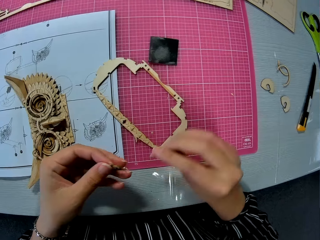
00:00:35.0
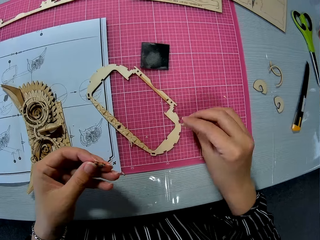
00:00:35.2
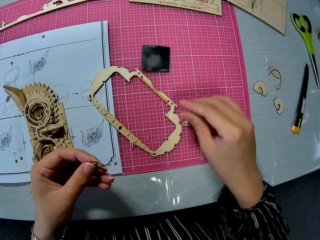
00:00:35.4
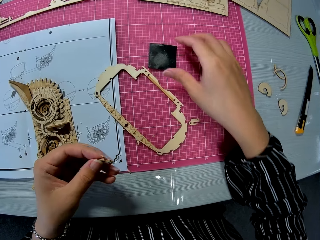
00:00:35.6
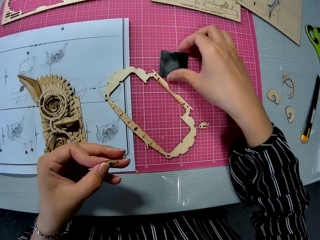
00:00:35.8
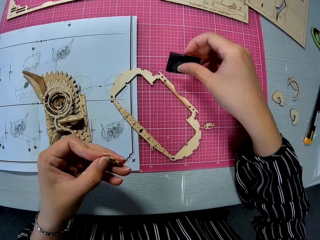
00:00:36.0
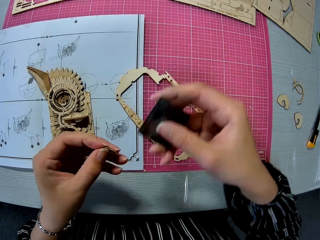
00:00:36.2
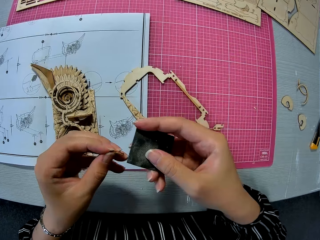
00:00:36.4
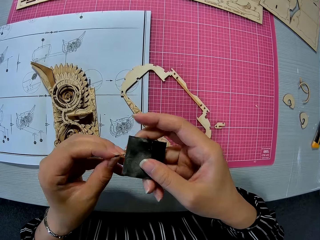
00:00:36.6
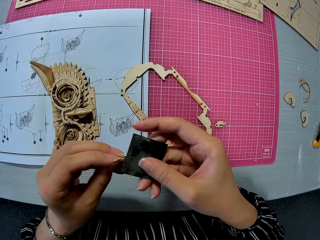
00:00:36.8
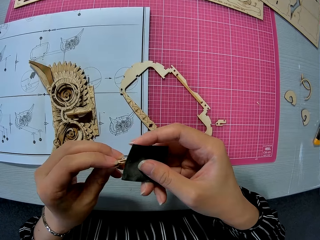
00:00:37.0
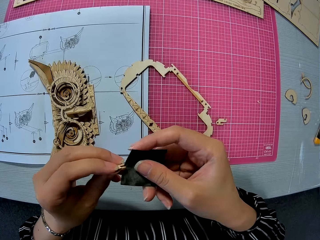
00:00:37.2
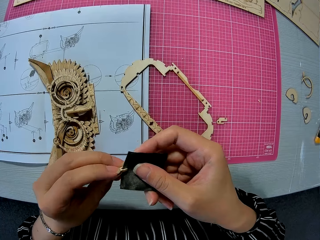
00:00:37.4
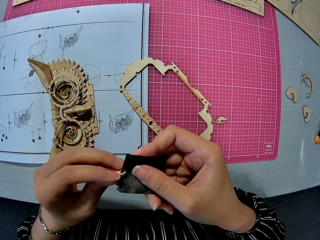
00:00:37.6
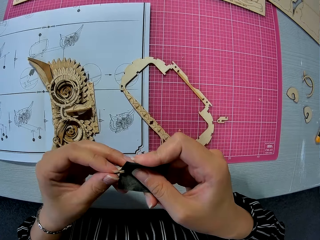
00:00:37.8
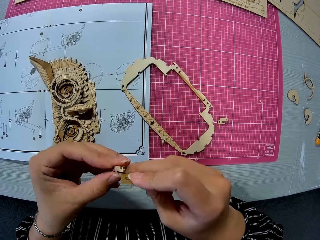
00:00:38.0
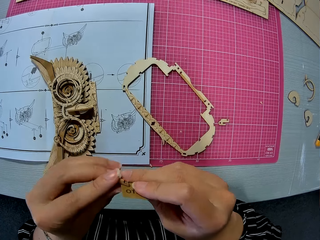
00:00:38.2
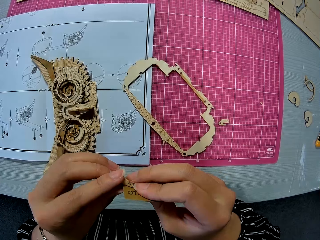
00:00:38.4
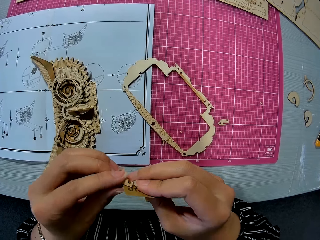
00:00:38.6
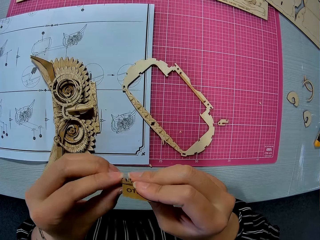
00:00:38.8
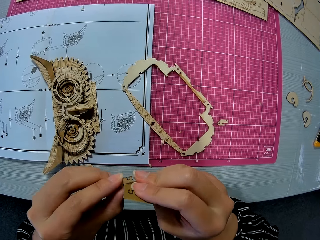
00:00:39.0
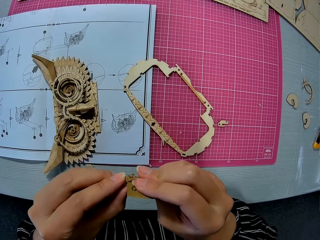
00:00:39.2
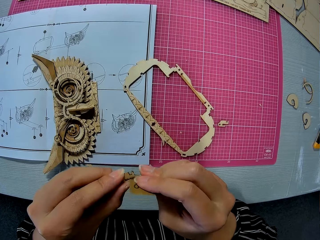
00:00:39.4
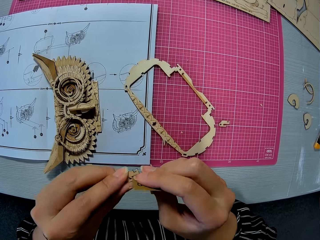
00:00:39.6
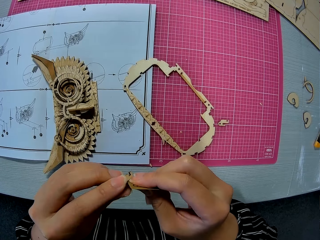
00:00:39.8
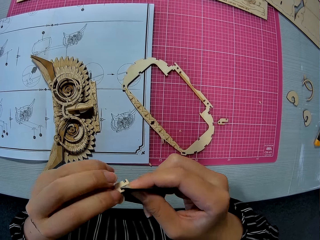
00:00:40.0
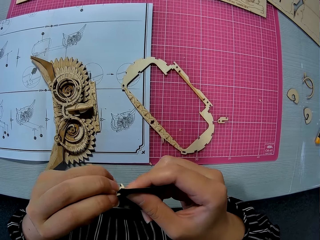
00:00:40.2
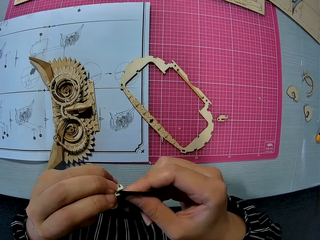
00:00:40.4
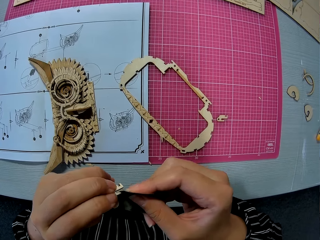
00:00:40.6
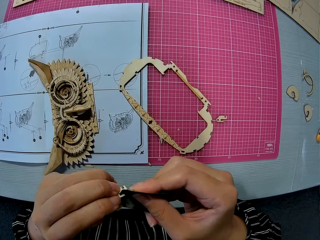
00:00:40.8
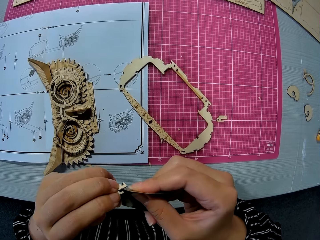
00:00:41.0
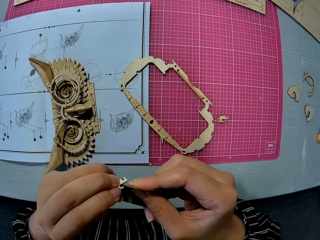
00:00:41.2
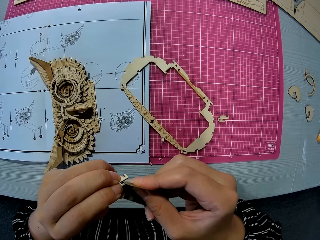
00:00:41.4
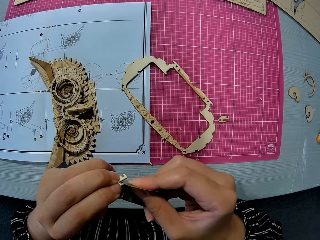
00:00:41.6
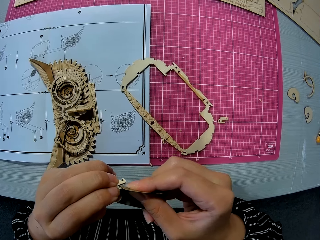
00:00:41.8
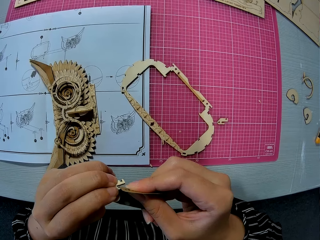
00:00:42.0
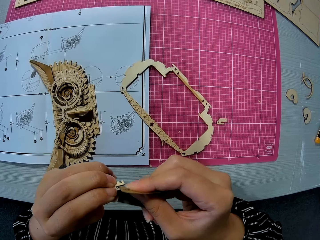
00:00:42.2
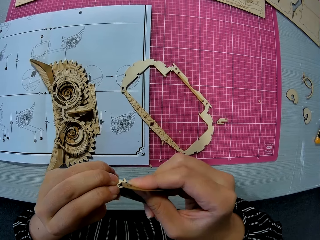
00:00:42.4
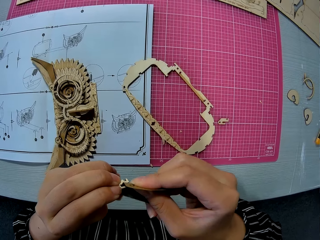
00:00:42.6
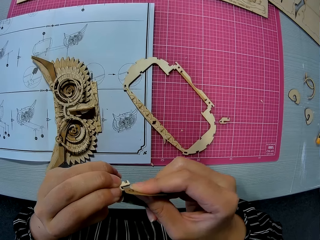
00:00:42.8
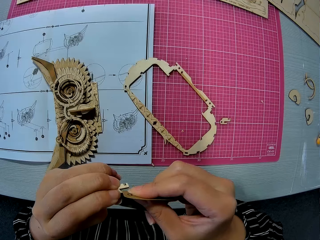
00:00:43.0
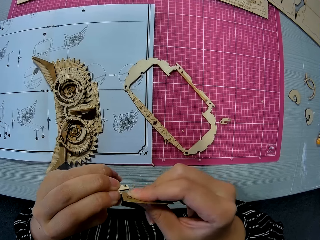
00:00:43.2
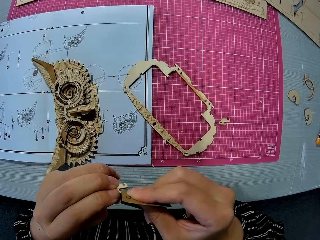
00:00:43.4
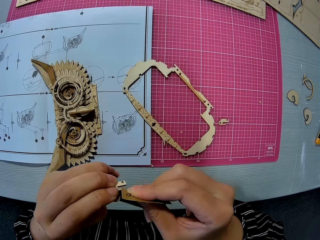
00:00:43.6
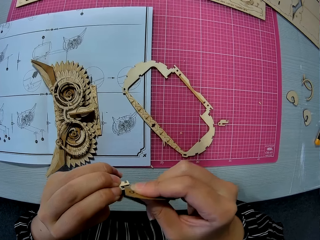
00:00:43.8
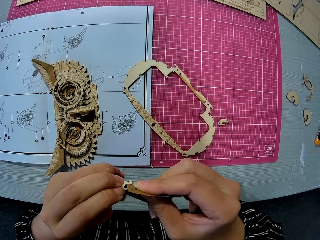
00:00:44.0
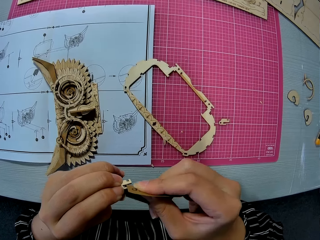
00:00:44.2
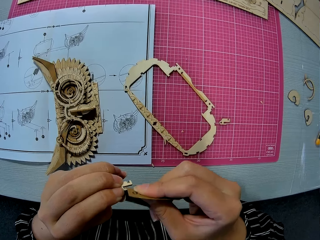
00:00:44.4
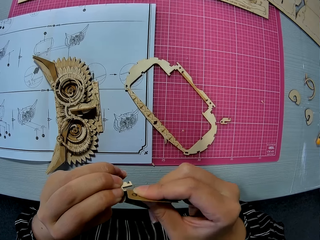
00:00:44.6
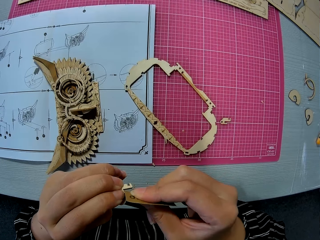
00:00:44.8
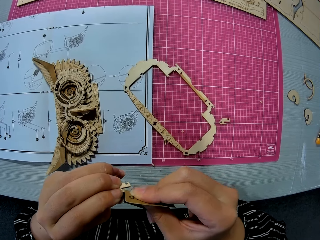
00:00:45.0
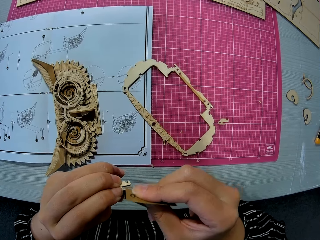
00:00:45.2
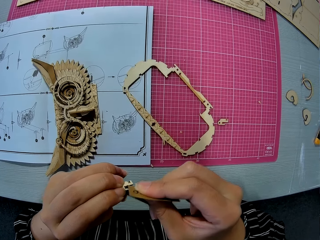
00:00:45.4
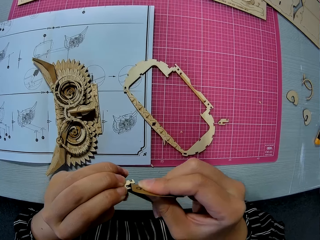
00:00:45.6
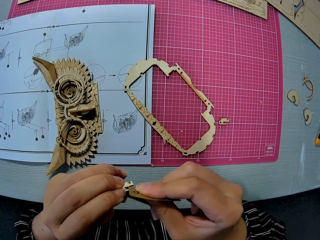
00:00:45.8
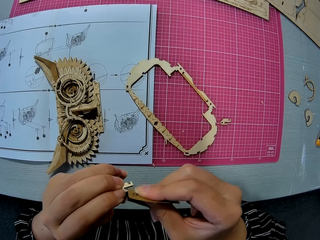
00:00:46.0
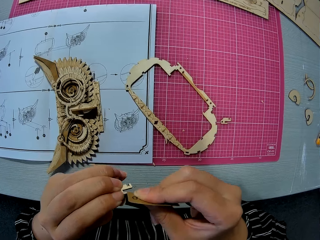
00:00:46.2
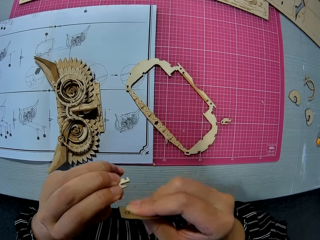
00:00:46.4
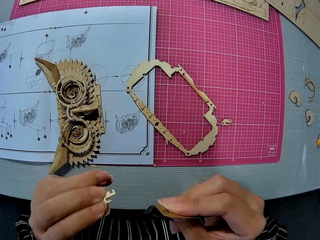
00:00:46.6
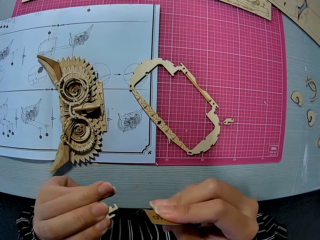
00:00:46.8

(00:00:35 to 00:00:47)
The camera wearer drops the other small piece on the cutting mat. They pick up a sandpaper on the cutting mat. They file the small piece with the sandpaper.

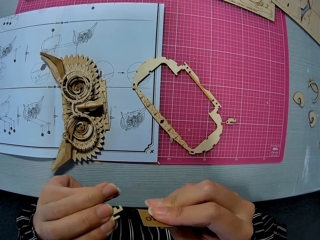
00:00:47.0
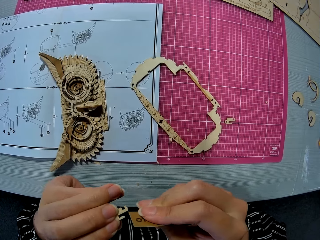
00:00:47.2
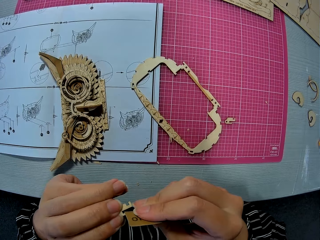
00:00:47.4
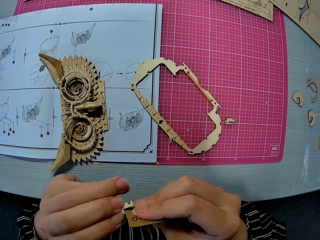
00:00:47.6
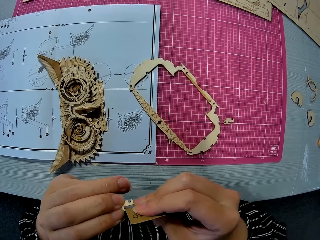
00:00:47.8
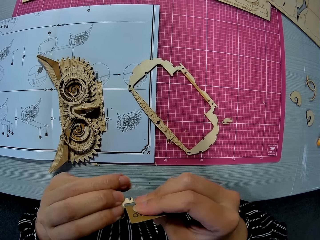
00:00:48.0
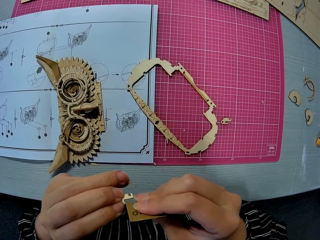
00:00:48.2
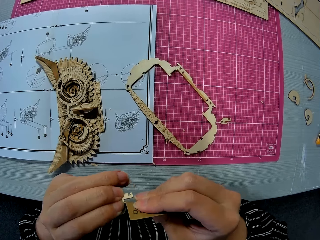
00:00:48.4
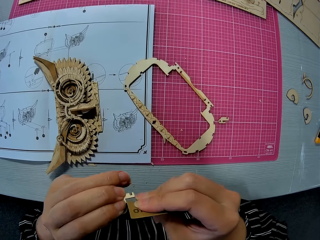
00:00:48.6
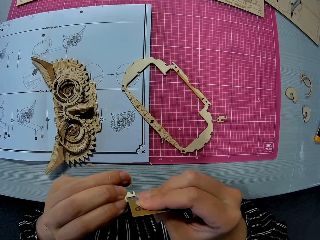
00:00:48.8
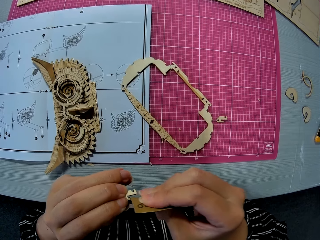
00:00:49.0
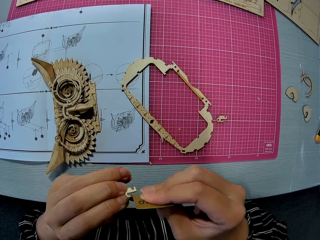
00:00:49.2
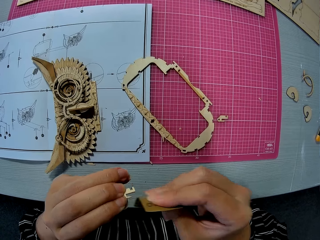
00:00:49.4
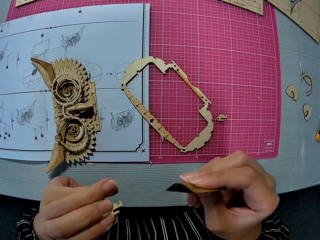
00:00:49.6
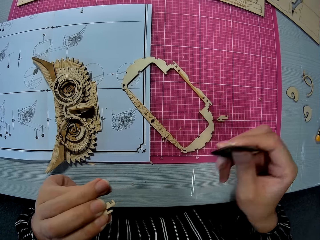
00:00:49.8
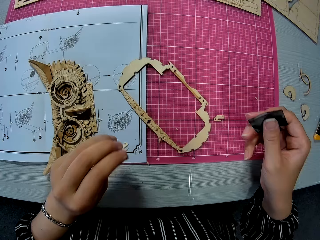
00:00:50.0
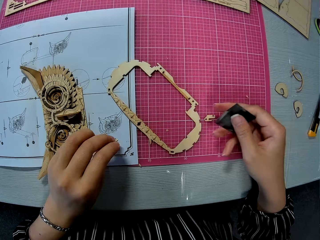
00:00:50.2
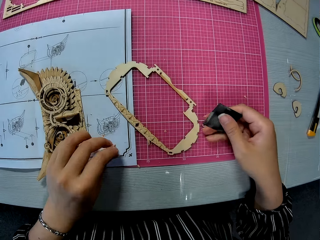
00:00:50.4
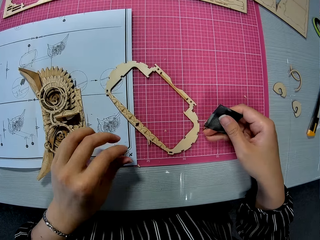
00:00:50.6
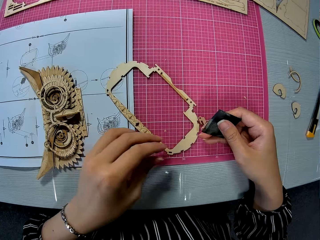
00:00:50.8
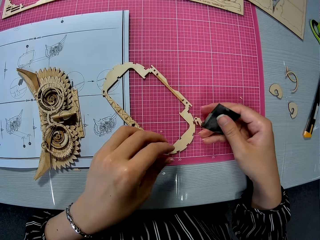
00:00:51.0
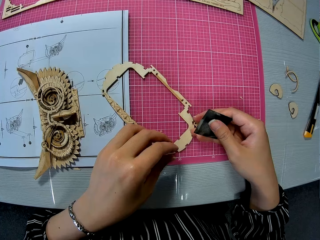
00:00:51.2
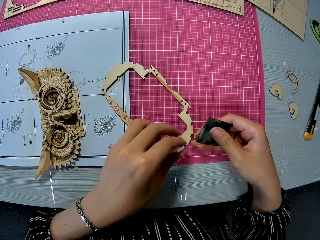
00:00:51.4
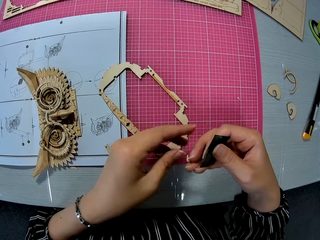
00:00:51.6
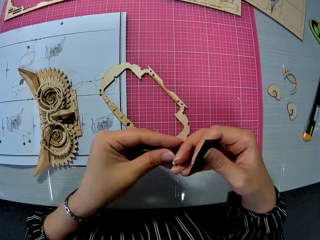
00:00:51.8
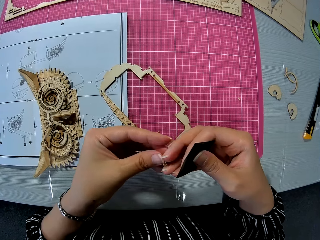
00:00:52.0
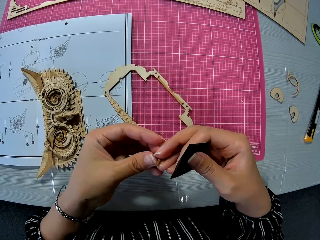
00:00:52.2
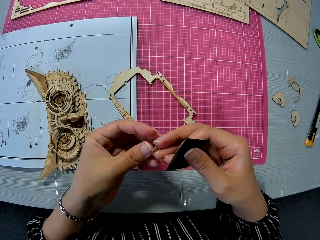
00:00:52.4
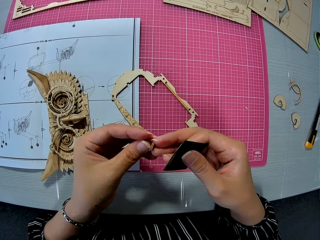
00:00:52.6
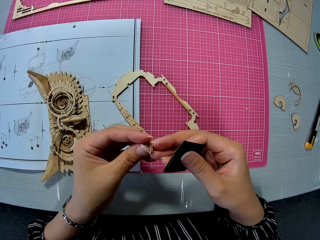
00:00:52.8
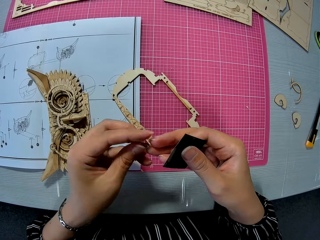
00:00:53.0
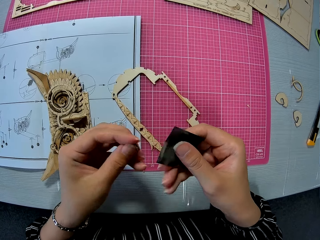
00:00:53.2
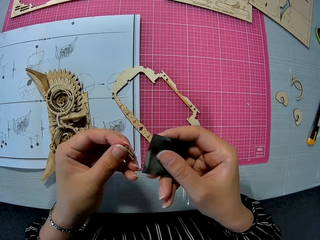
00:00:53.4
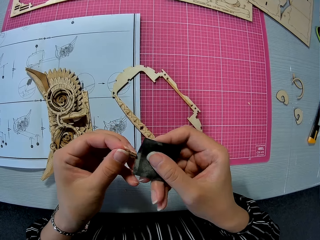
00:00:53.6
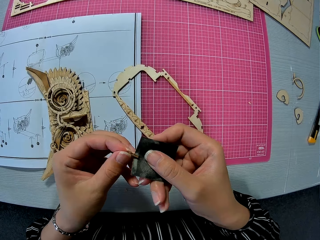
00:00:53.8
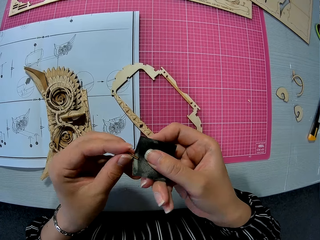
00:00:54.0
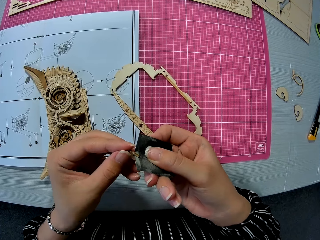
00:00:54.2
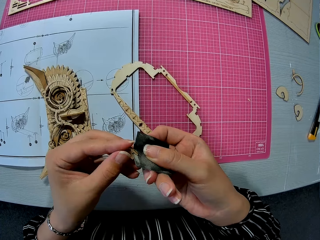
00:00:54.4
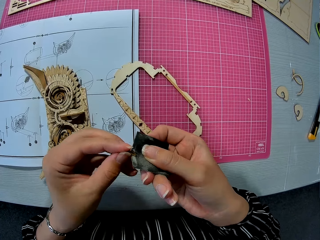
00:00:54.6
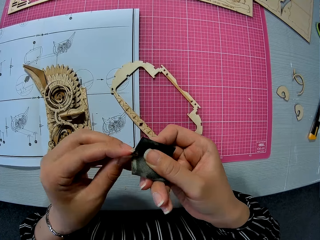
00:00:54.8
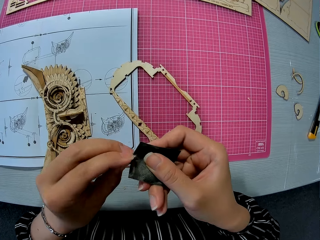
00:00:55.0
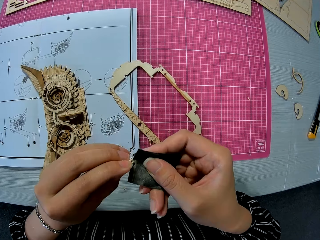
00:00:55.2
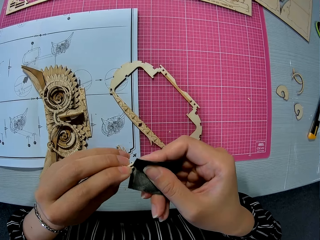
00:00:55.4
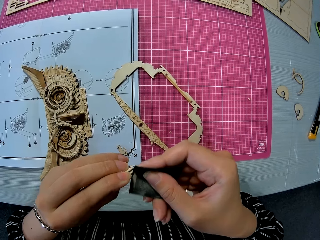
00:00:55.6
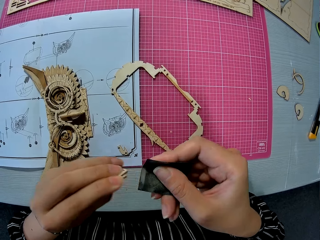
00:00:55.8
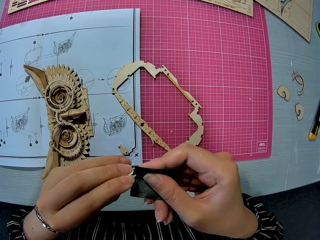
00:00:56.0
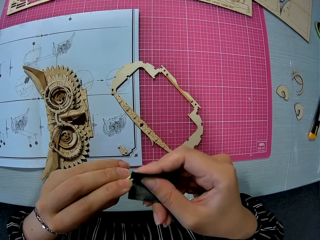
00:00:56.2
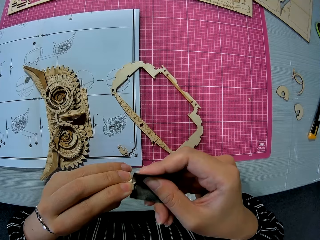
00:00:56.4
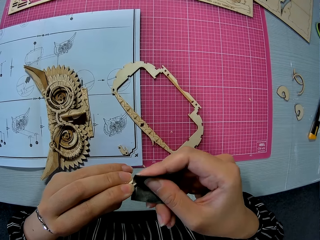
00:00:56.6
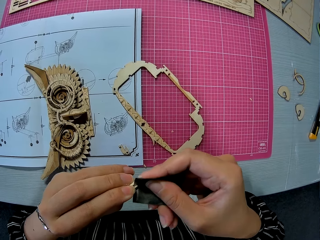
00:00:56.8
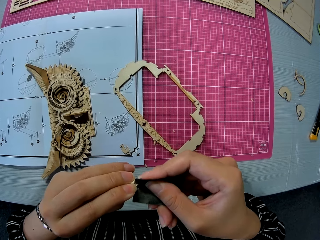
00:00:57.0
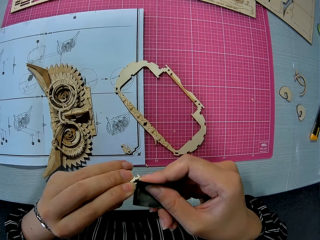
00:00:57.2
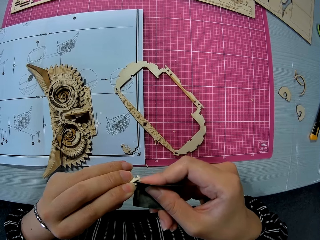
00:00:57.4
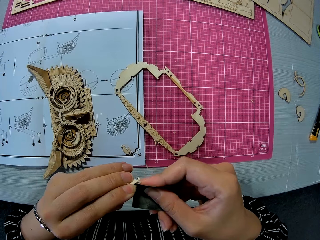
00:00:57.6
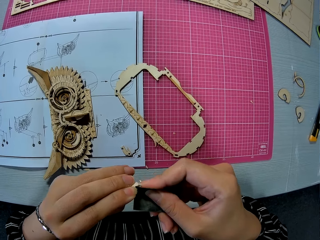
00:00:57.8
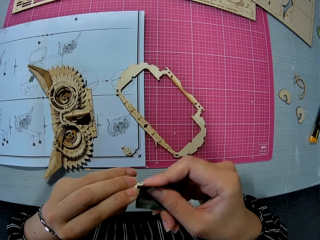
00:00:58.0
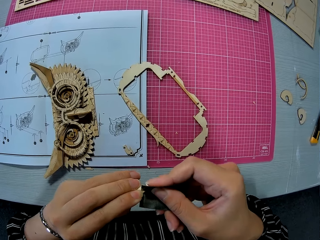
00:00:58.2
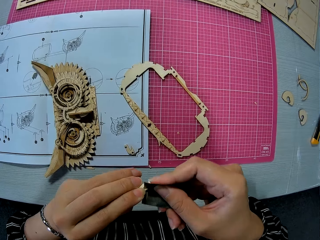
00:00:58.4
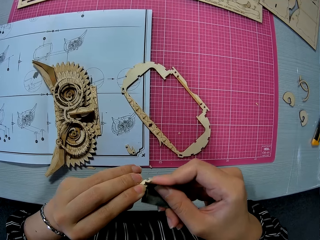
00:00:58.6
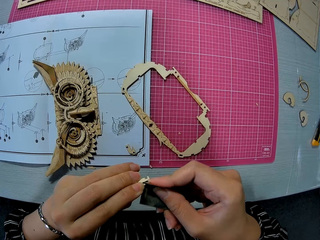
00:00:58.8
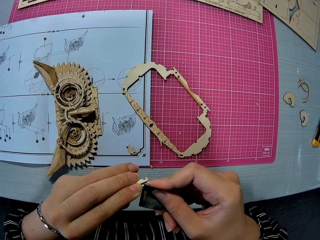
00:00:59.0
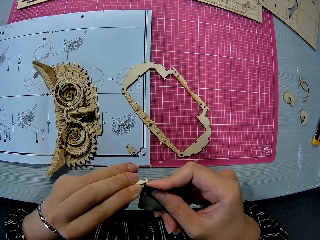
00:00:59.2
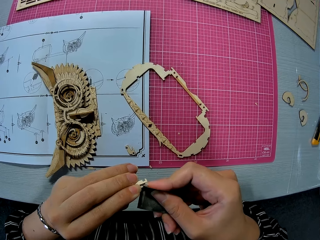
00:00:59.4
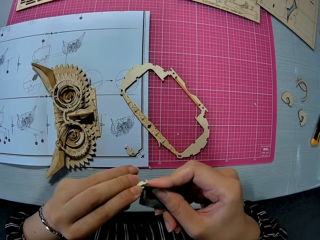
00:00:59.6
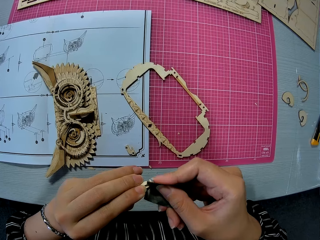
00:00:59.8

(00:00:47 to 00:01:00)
The camera wearer drops the small wooden piece on the paper instruction. They pick up the other small wooden piece on the cutting mat. They file the small piece with the sandpaper.
